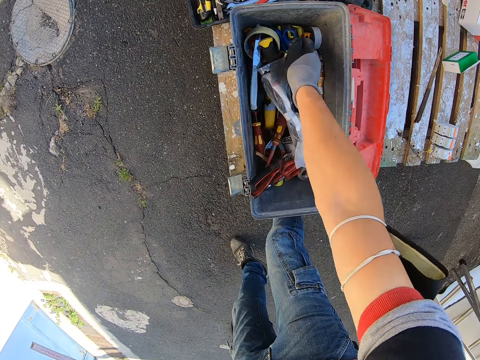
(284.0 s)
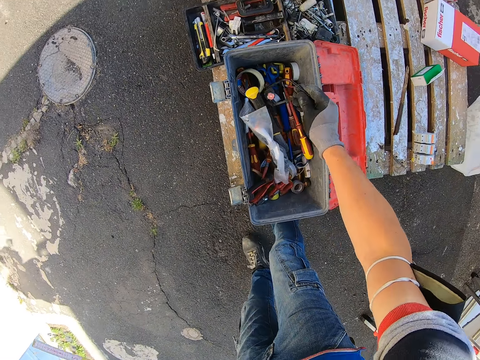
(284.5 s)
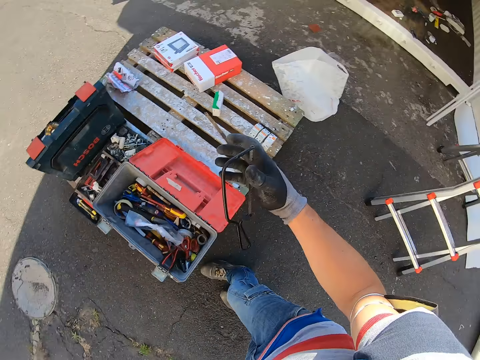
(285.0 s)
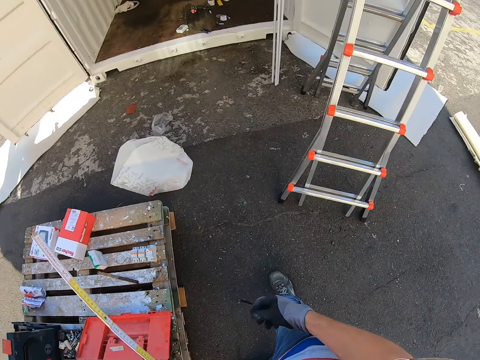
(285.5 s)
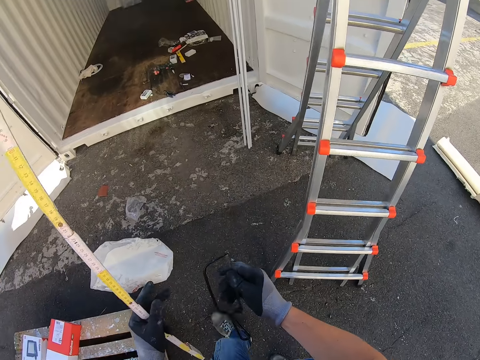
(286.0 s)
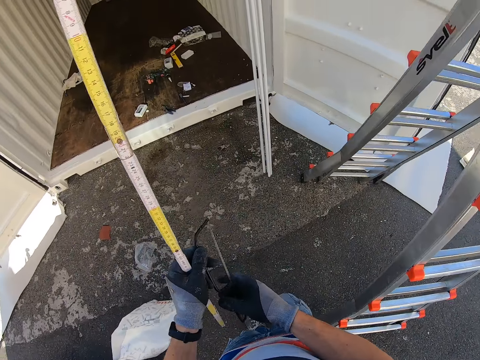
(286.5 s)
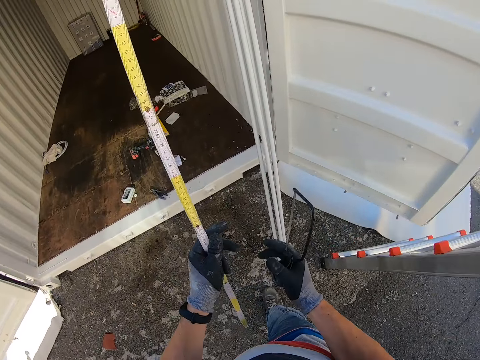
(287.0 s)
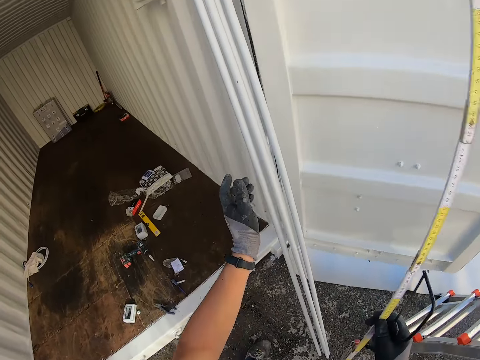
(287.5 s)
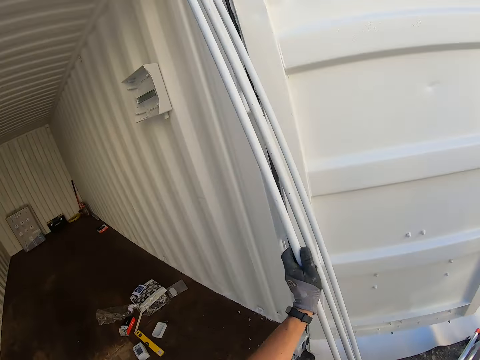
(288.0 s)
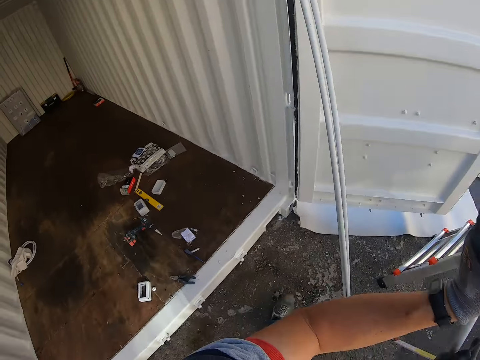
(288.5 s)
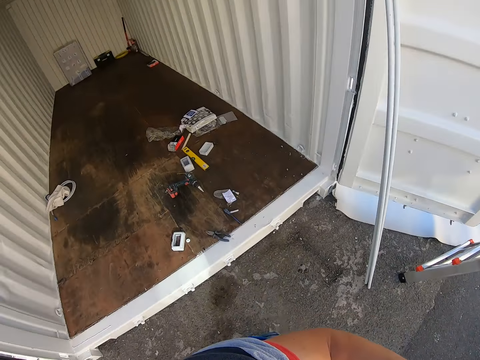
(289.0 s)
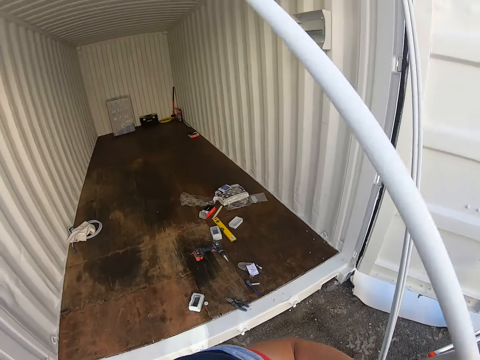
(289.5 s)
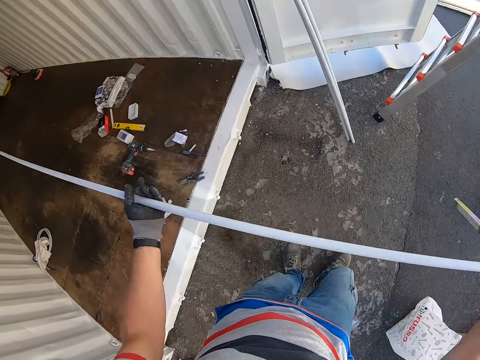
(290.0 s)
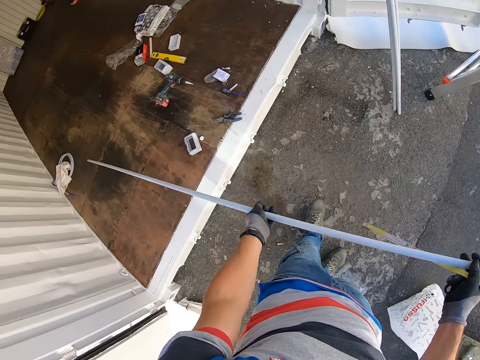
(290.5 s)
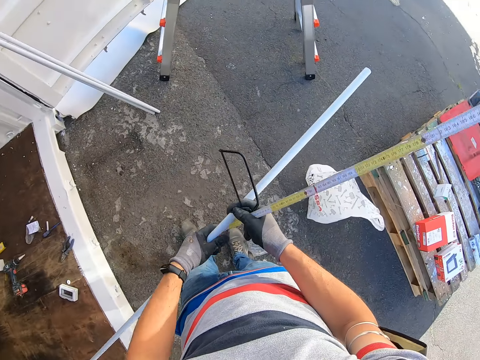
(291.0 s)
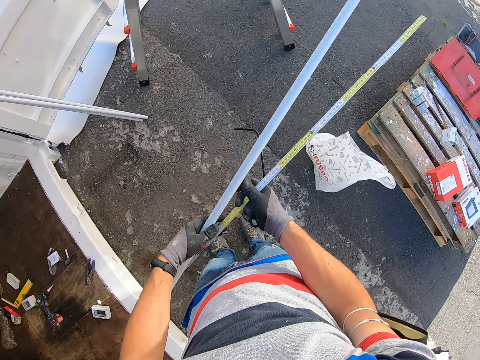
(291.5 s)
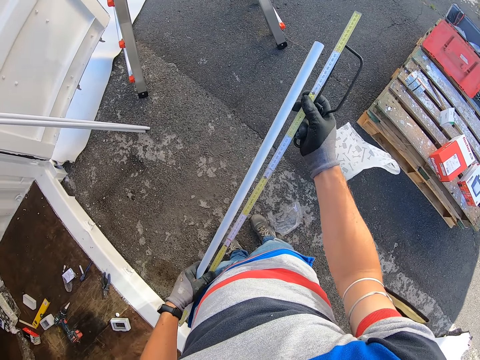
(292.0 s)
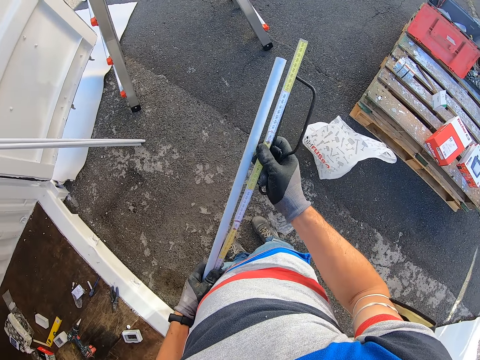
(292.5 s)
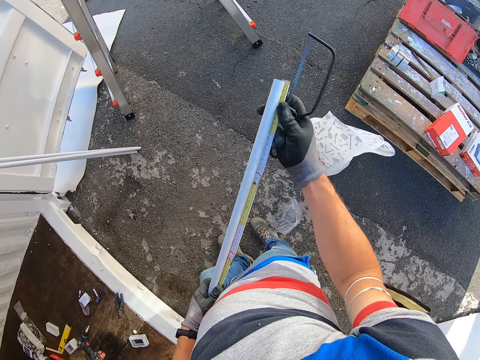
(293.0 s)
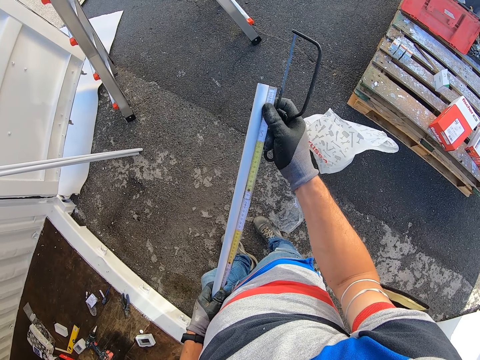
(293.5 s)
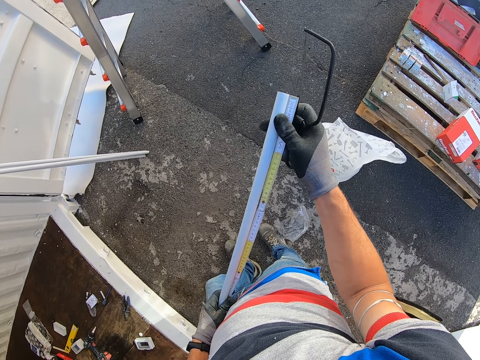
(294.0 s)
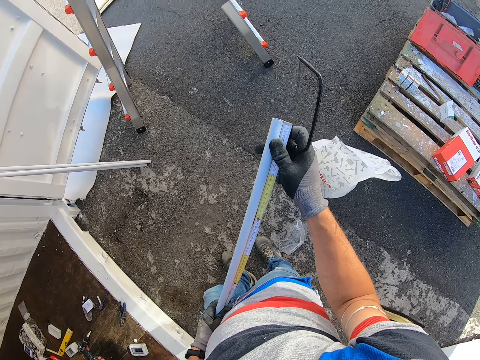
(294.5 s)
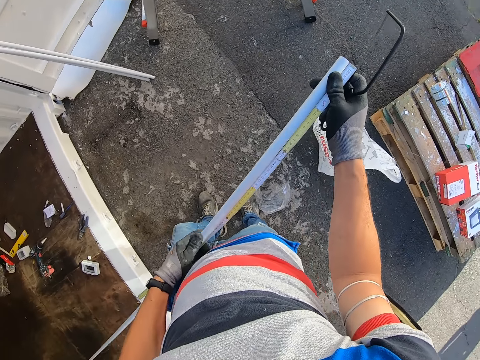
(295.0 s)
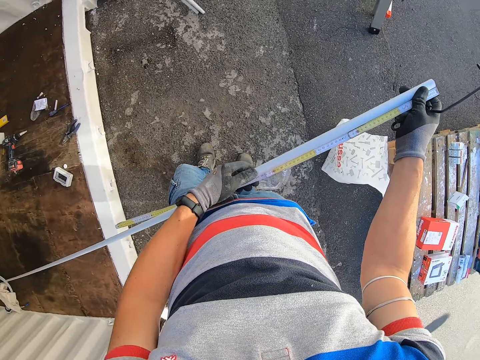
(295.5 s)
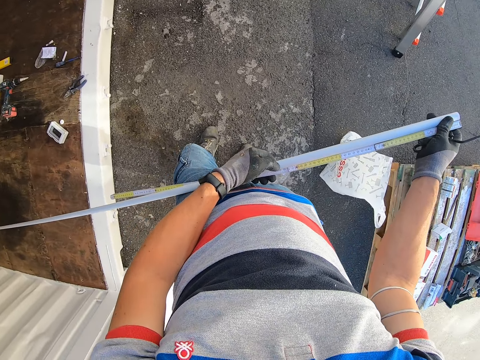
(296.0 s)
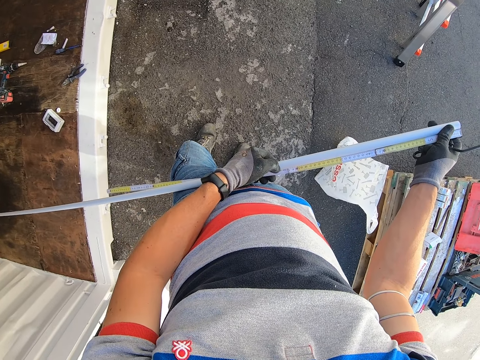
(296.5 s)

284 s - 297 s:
The camera wearer picks up the hacksaw from the box. They pick up the pipe. They measure the length of the pipe with a tape measure.

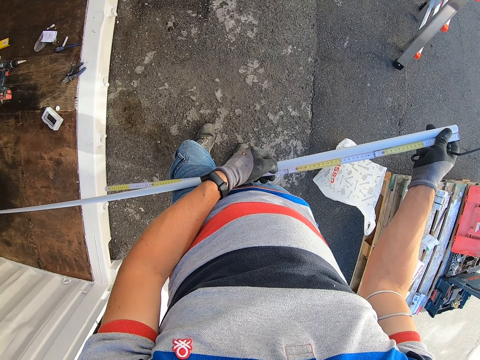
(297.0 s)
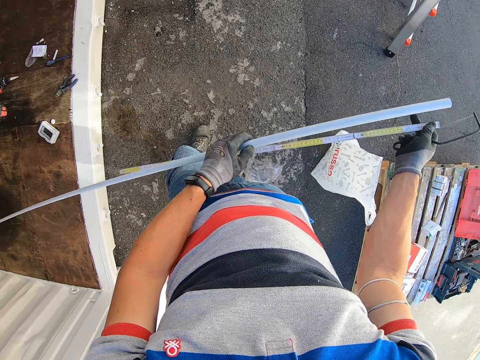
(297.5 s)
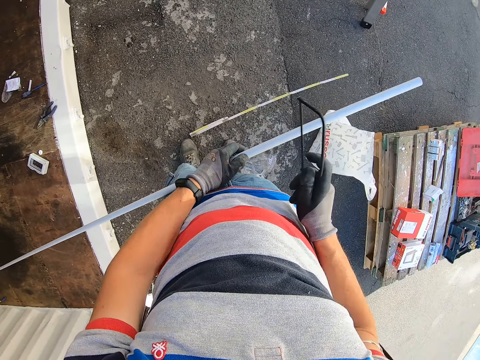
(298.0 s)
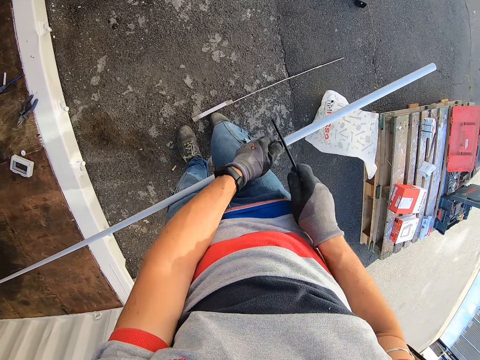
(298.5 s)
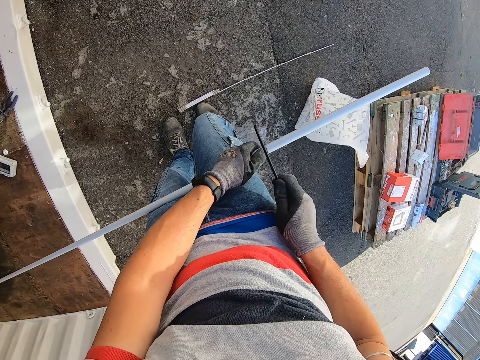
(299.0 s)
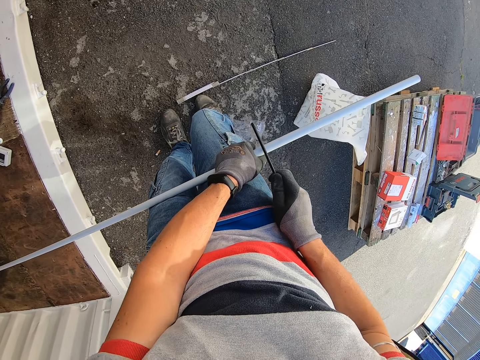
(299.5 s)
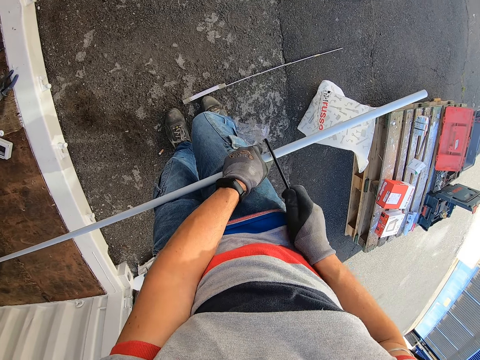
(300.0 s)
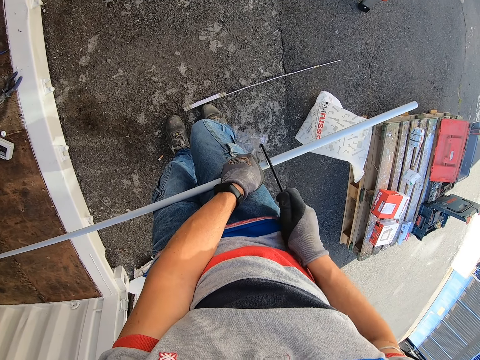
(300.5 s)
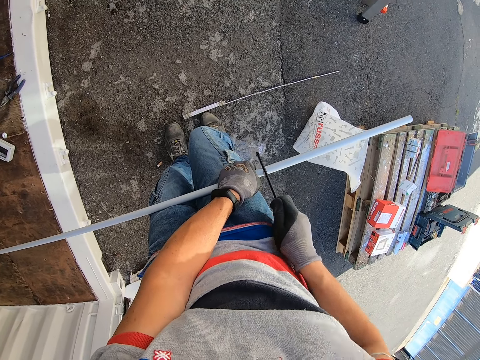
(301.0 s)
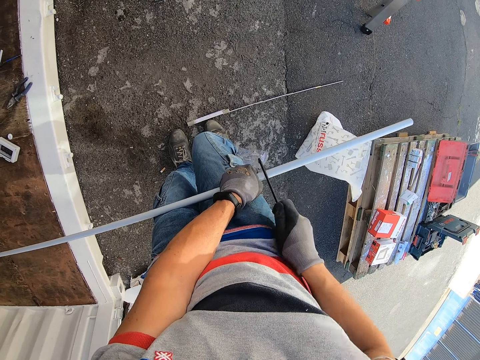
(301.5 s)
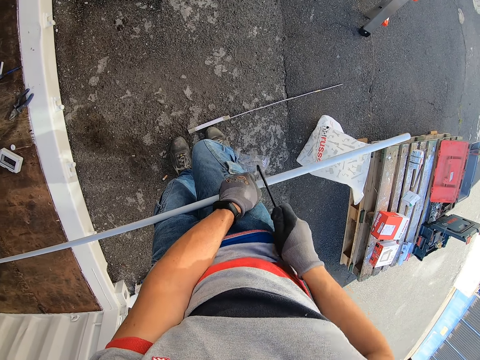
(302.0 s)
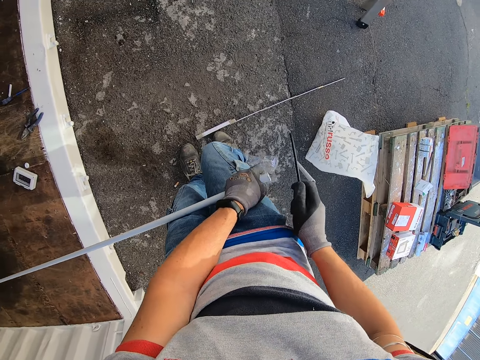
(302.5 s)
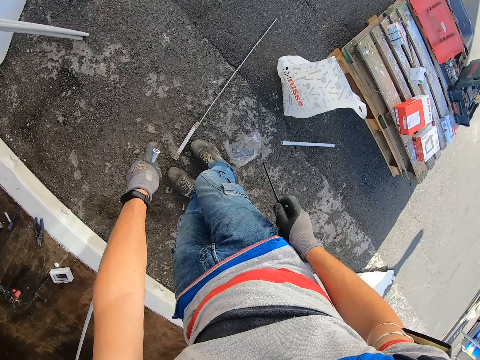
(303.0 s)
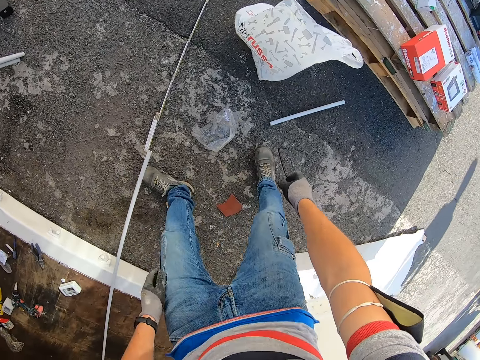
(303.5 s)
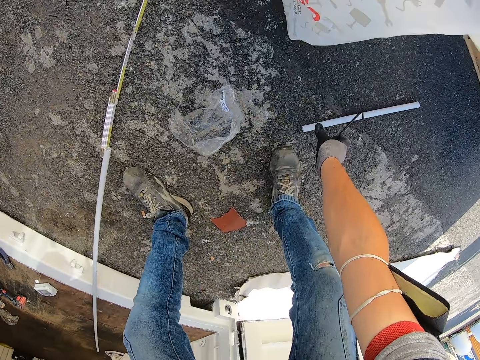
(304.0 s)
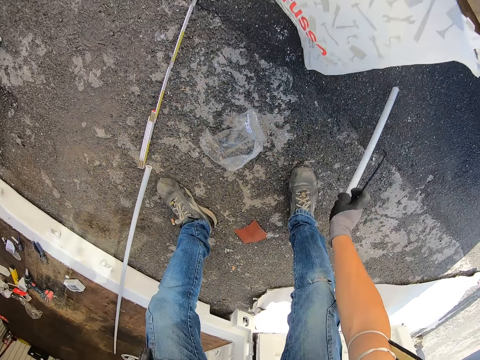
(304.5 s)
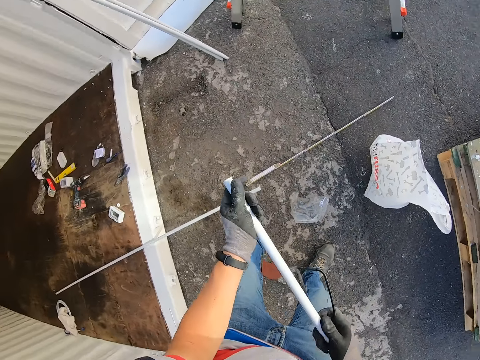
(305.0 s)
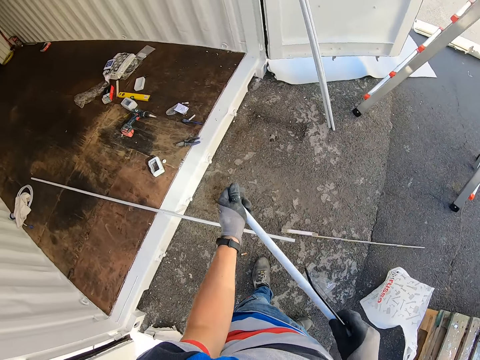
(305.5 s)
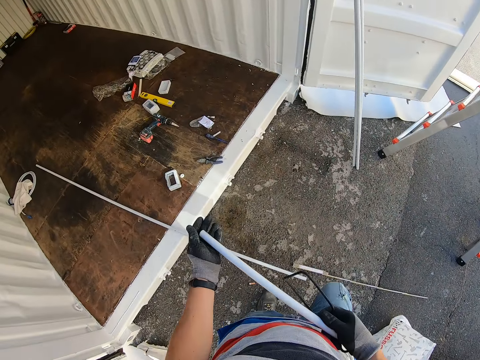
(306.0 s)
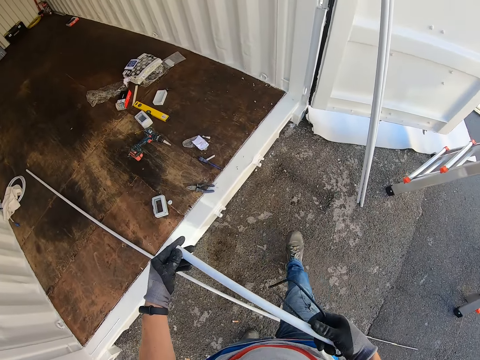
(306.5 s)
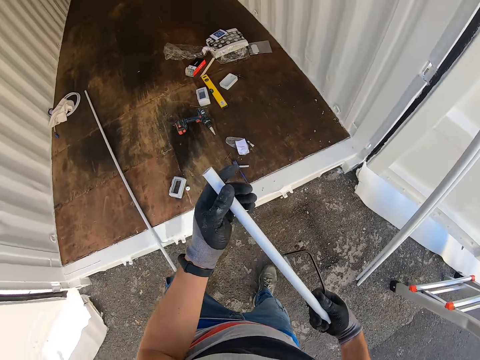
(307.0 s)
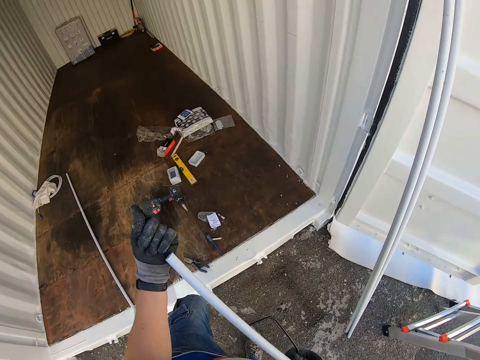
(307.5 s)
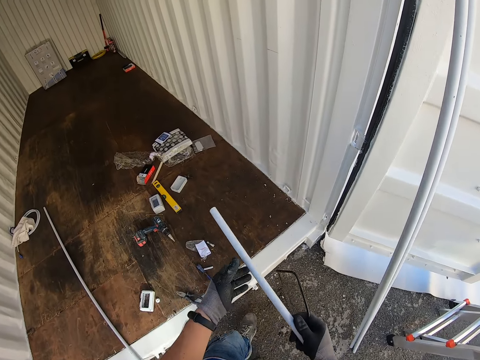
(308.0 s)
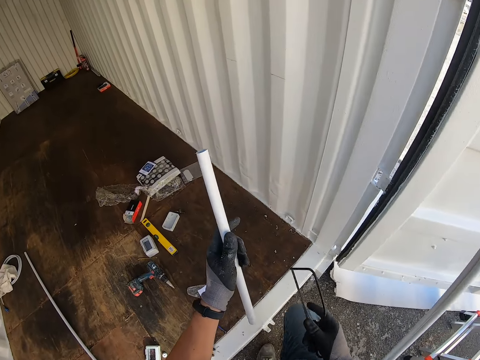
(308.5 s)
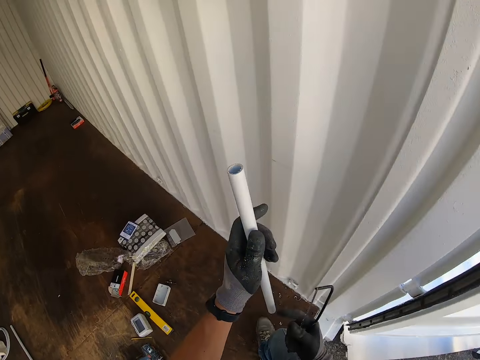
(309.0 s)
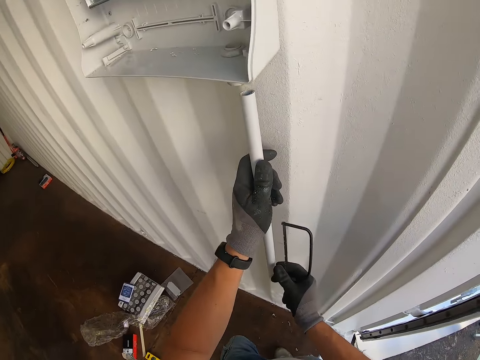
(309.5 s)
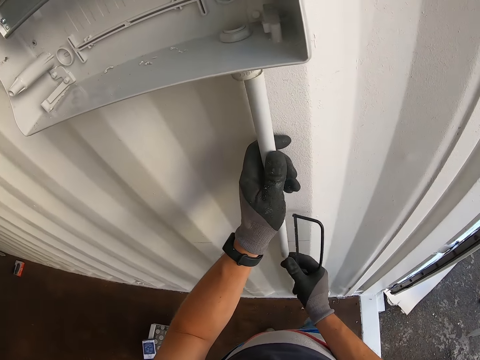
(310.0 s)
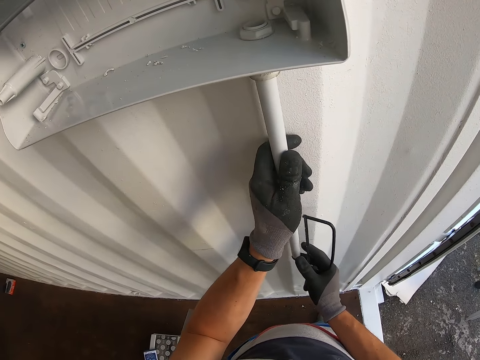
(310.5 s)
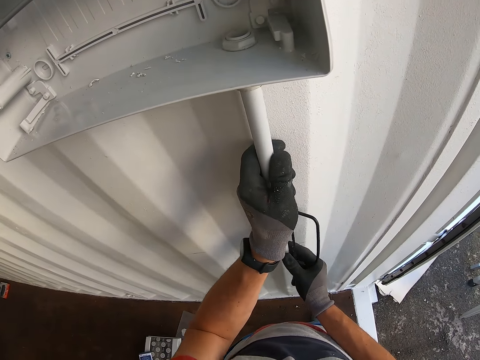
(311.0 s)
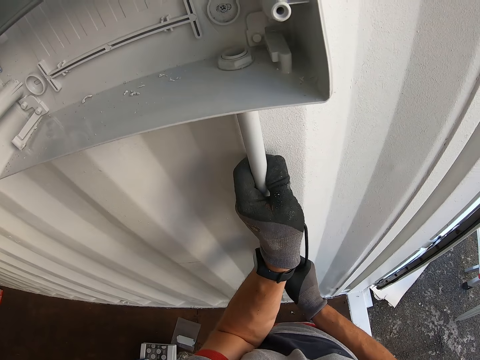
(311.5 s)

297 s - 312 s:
The camera wearer drops the measuring tape on the floor. They cut the pipe with the hacksaw. They pick up the pipe from the floor. They walk into the room.
